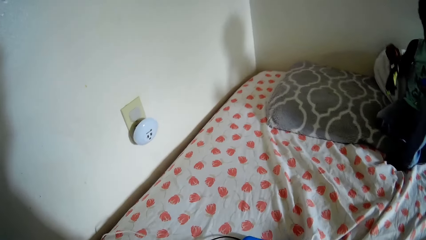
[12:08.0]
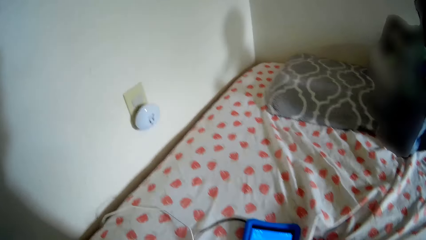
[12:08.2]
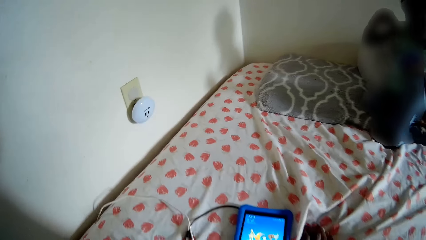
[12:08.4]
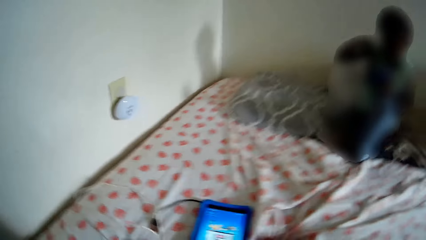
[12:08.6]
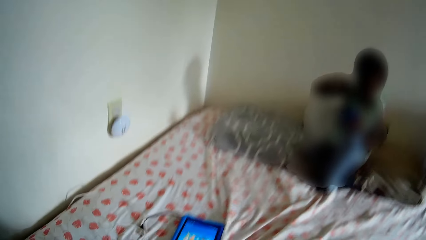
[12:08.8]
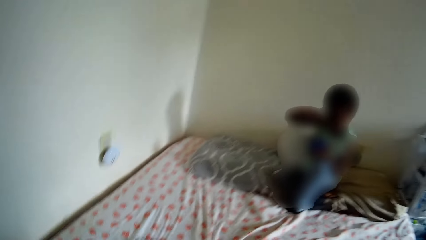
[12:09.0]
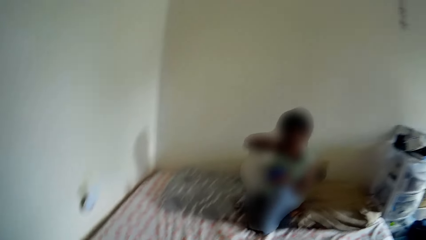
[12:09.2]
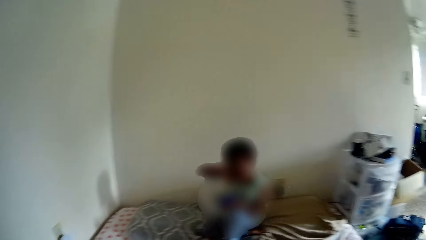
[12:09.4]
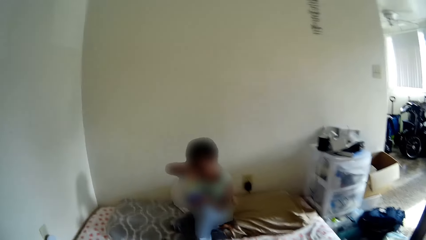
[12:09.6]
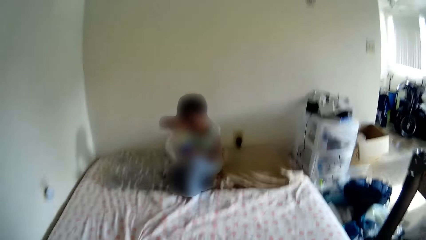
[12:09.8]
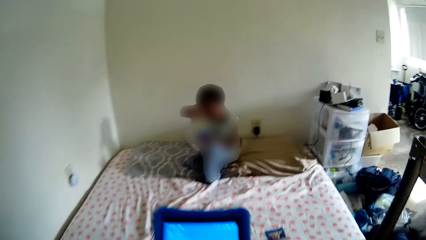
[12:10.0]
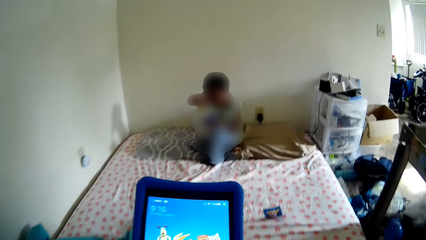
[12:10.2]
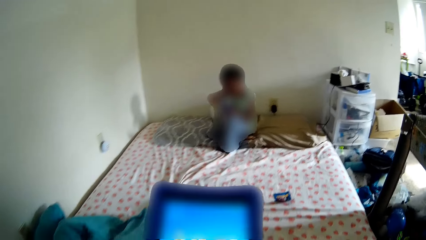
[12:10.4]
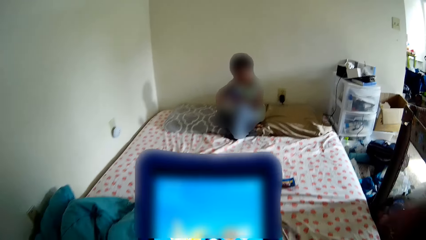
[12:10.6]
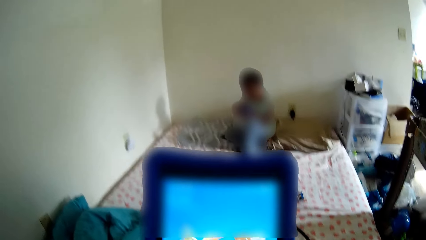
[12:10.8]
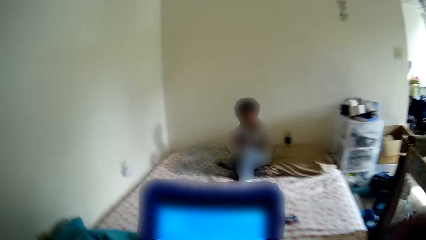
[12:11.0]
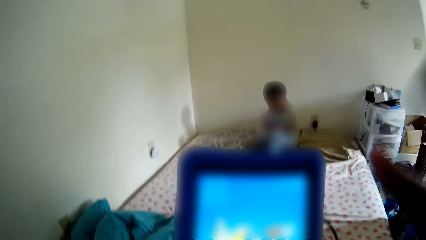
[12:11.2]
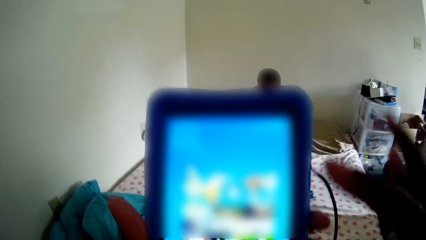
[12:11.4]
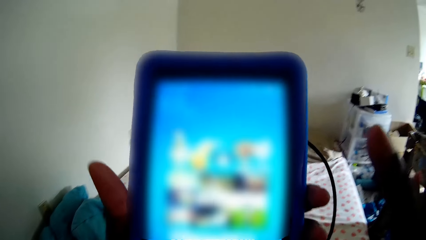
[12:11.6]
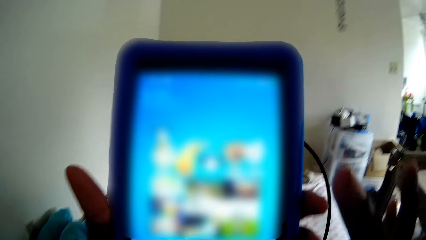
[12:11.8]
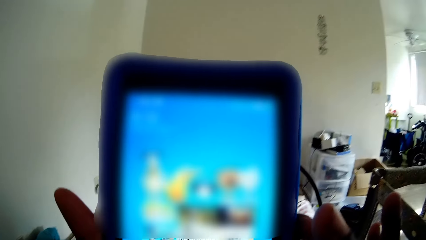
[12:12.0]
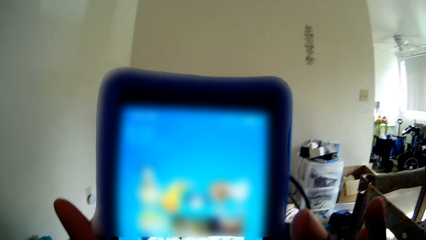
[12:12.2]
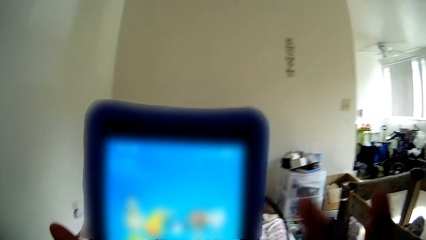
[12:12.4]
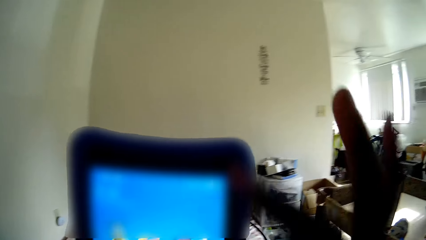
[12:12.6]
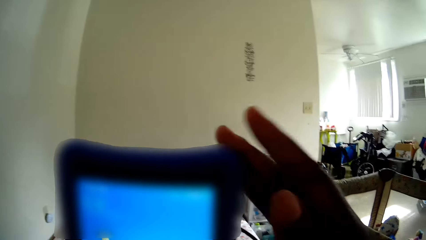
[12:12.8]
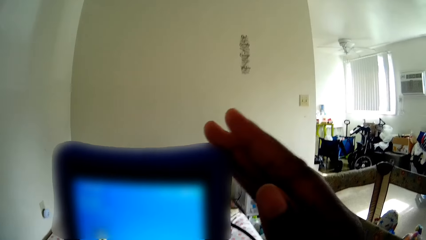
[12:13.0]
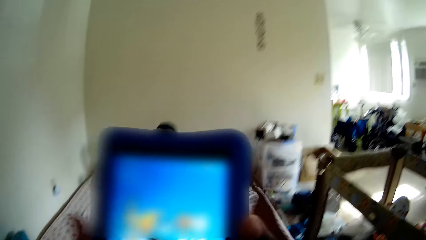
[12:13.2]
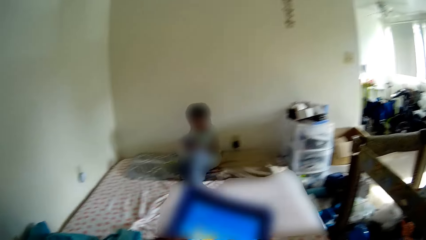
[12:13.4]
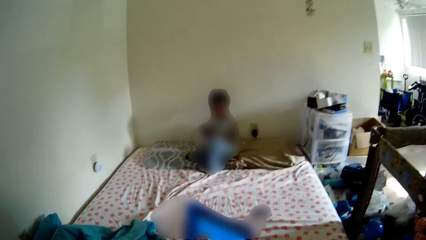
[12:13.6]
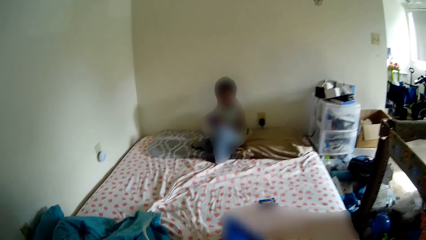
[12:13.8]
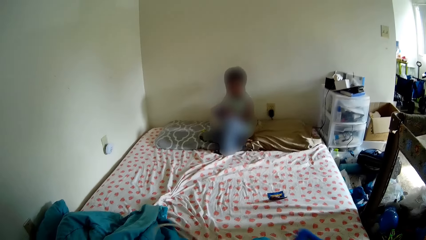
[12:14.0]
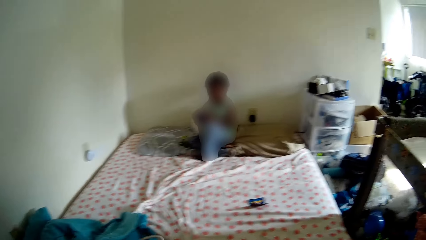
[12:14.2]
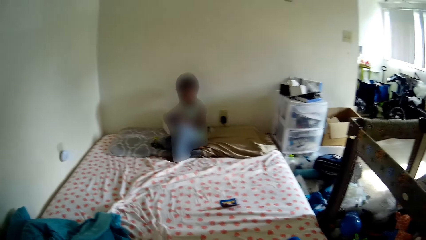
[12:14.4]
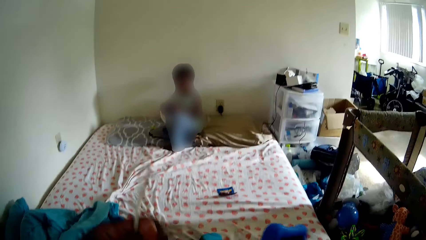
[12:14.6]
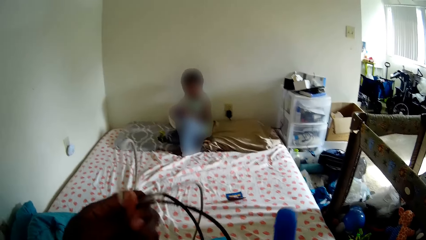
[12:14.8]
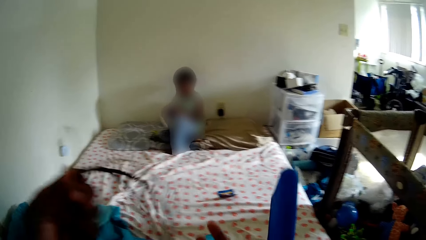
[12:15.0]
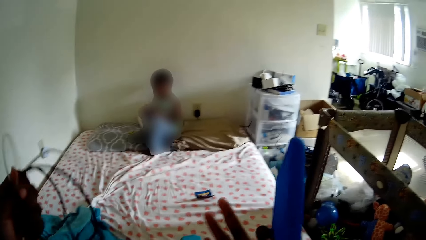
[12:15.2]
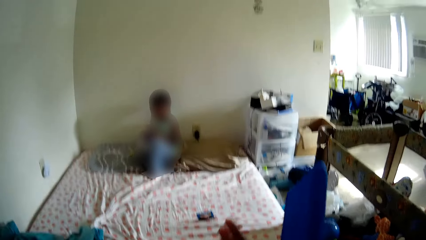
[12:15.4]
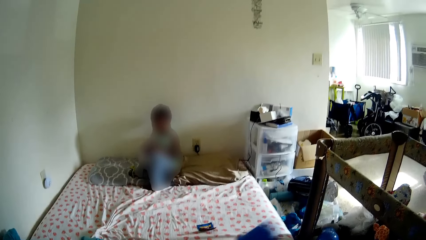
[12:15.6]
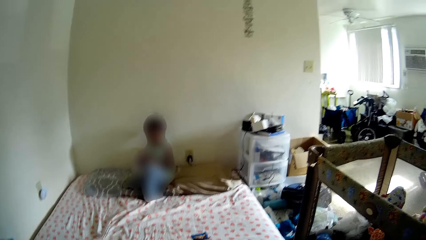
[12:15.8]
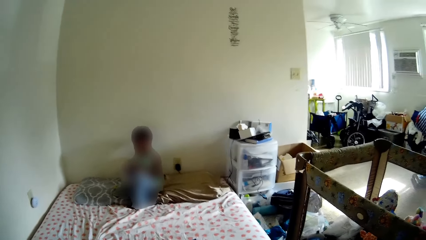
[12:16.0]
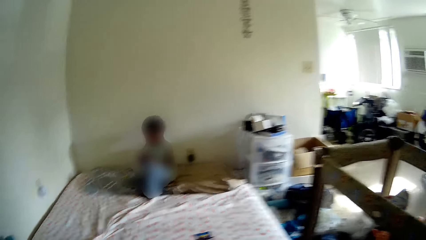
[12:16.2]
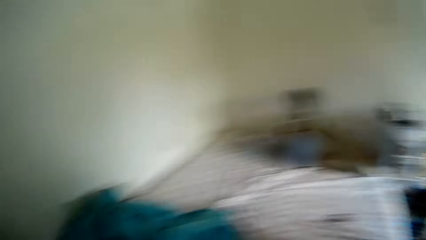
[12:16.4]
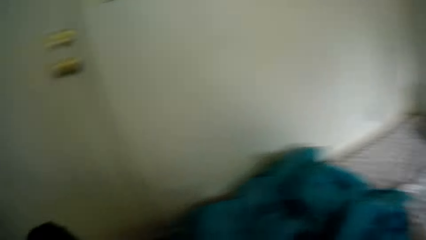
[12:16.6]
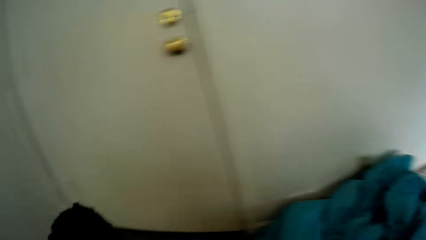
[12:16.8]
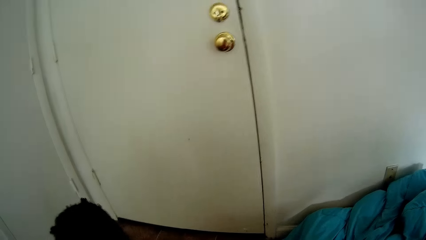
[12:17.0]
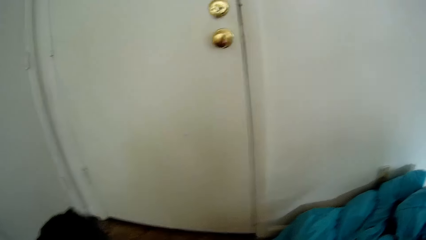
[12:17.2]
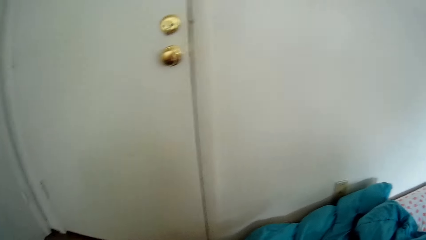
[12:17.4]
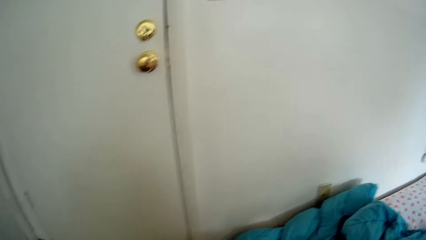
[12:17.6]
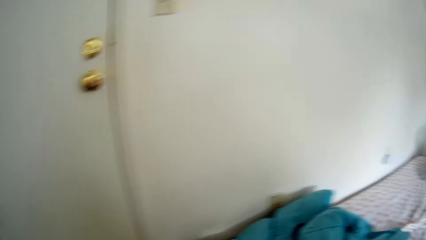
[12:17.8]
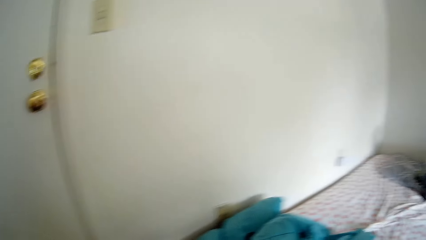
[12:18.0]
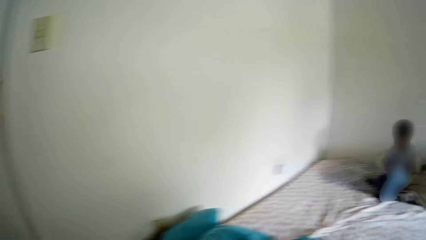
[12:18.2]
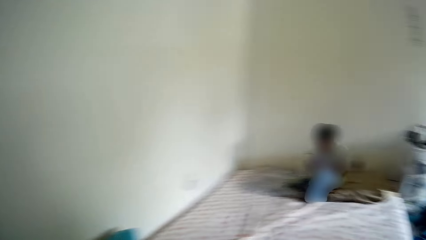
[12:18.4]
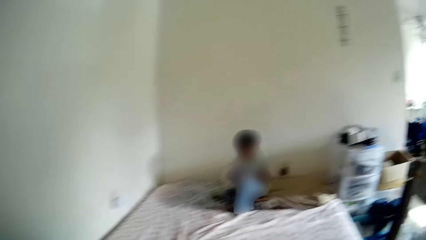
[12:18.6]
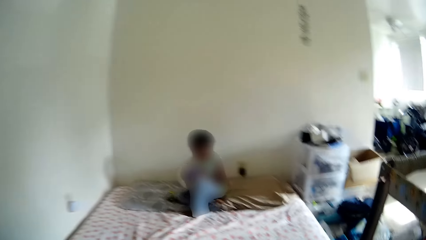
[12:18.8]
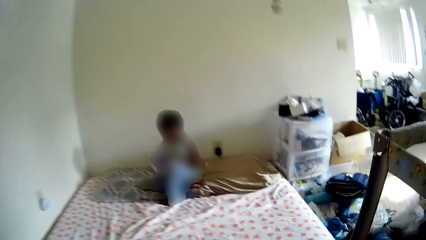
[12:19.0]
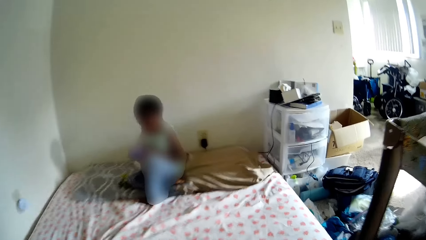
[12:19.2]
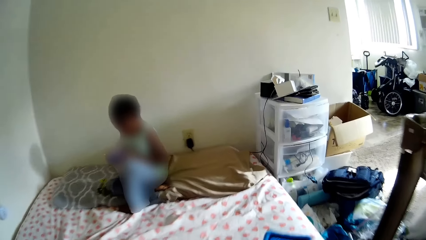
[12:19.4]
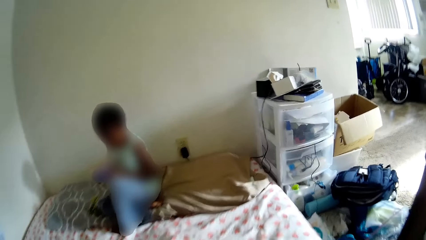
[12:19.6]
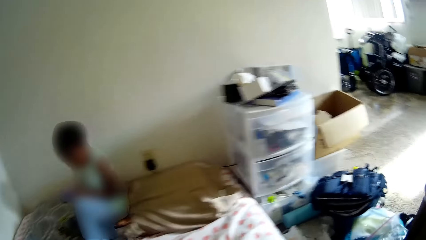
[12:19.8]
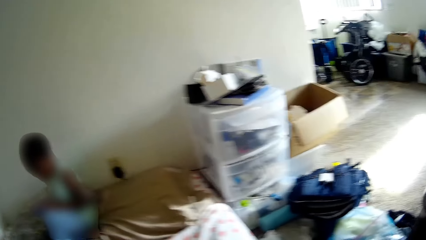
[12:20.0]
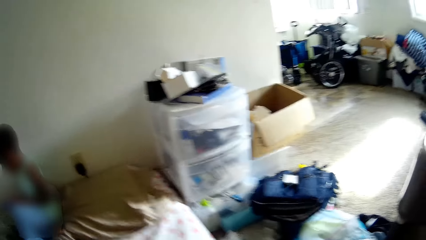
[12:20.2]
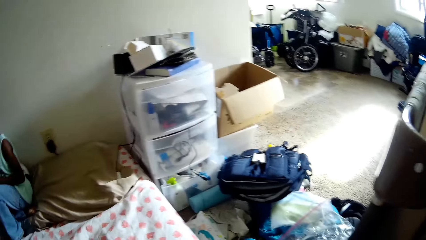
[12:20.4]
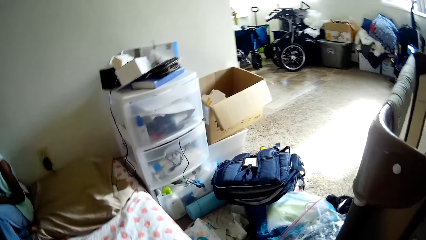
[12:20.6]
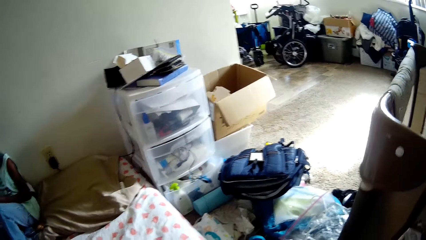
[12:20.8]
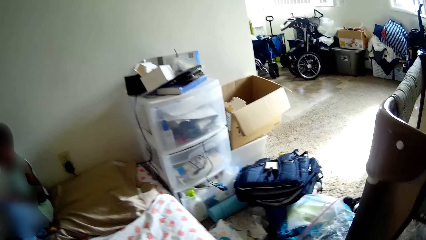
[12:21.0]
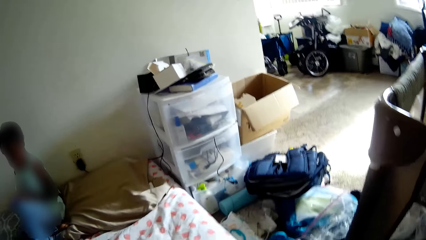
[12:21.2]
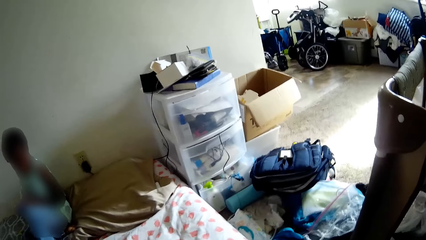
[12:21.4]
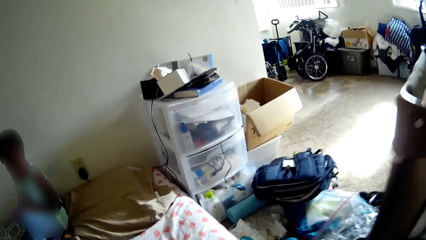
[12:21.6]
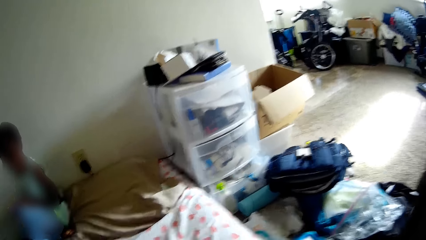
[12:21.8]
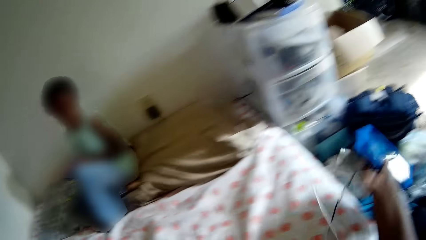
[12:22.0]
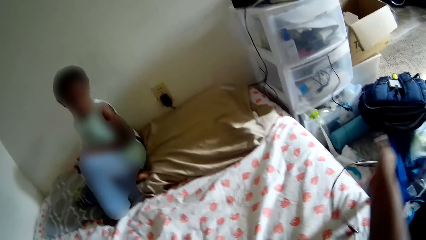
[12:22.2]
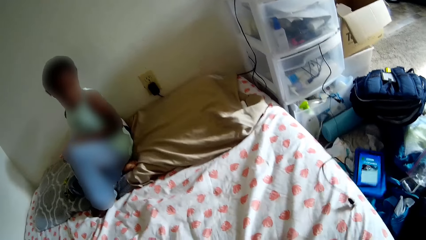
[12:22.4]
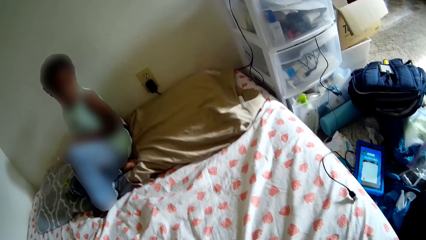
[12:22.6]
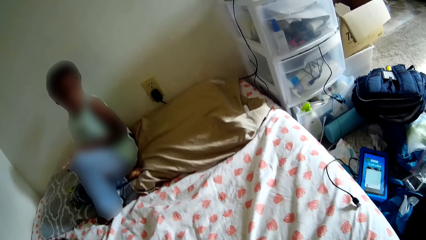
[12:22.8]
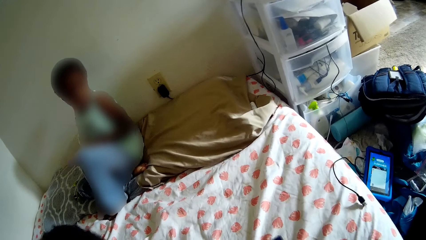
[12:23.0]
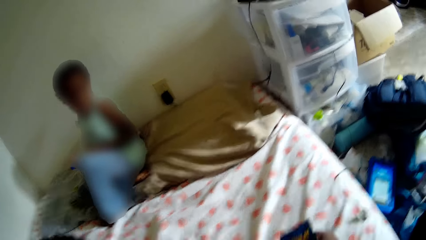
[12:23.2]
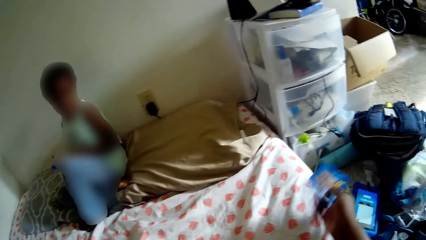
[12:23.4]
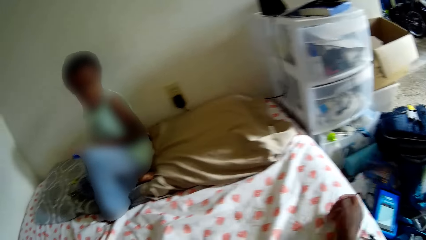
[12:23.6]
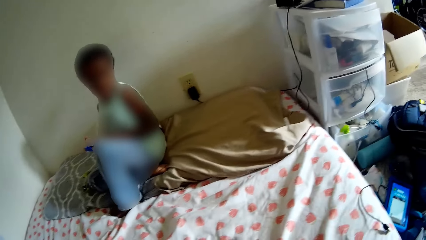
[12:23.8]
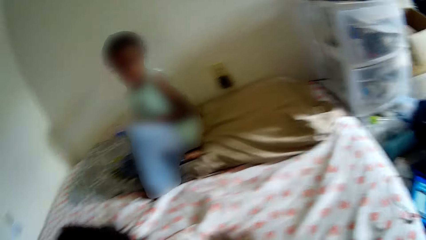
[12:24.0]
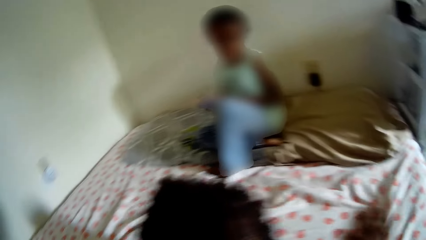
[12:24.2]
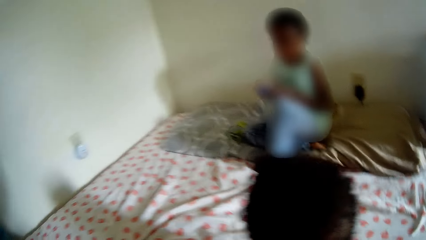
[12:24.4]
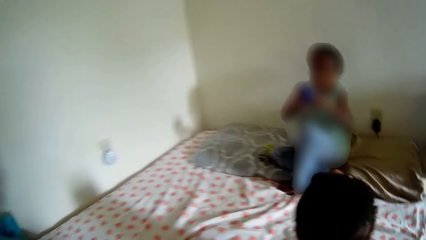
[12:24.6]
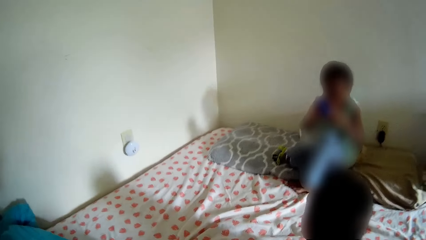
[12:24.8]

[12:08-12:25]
The camera wearer operates a phone with both hands. She raises her hands. She throws the phone on the ground with her right hand. She throws a card on the ground close to the phone with her right hand.
